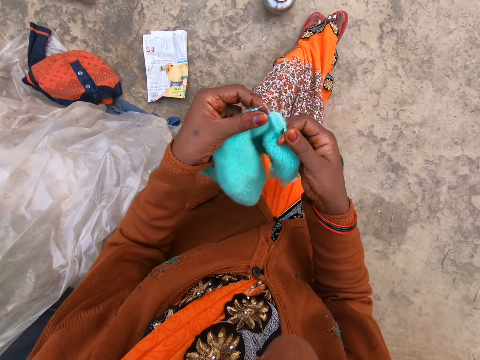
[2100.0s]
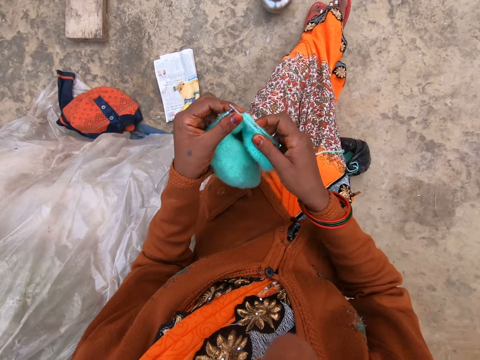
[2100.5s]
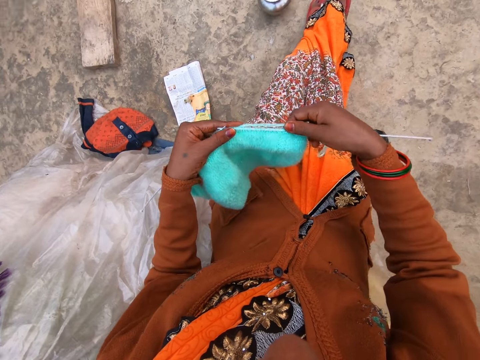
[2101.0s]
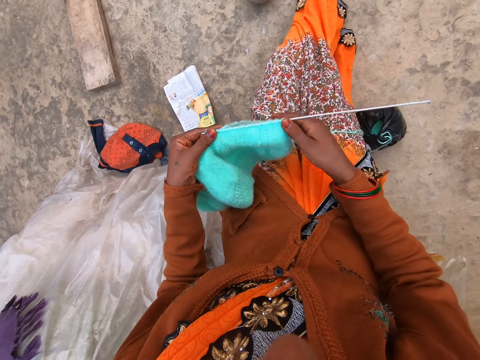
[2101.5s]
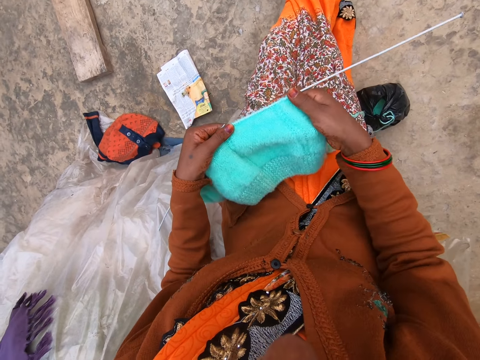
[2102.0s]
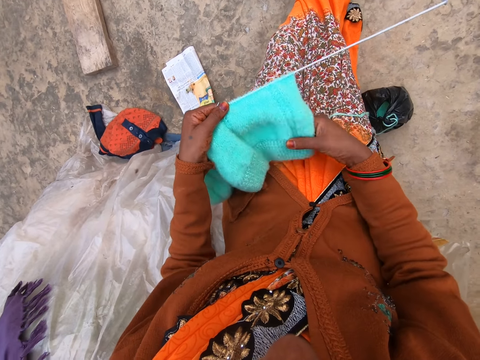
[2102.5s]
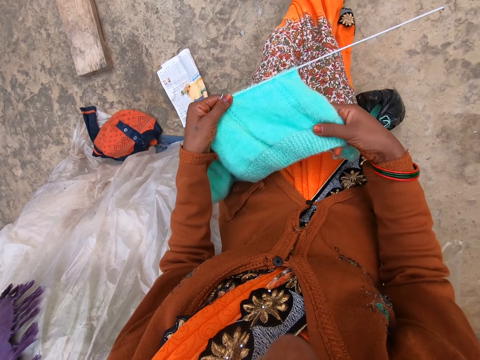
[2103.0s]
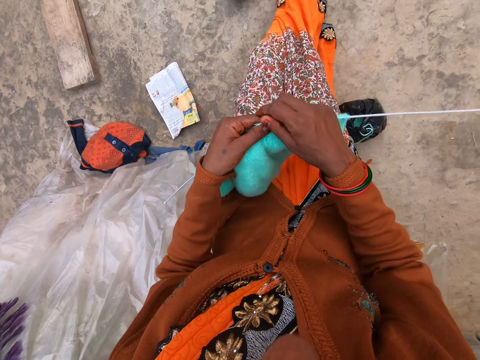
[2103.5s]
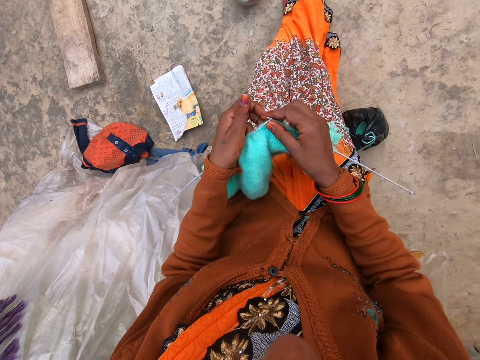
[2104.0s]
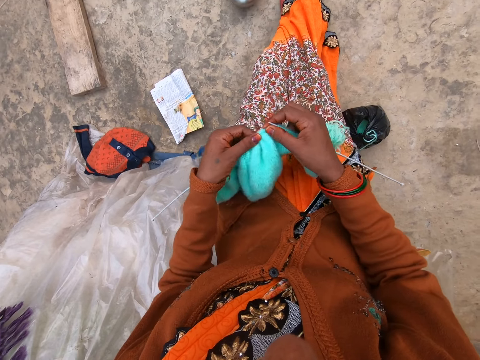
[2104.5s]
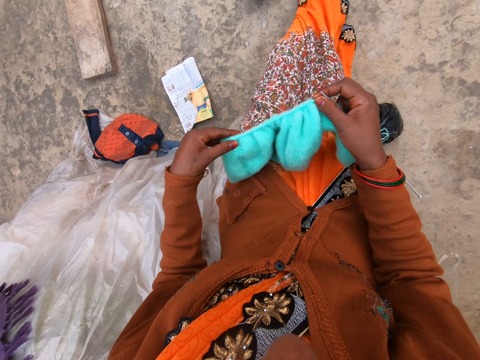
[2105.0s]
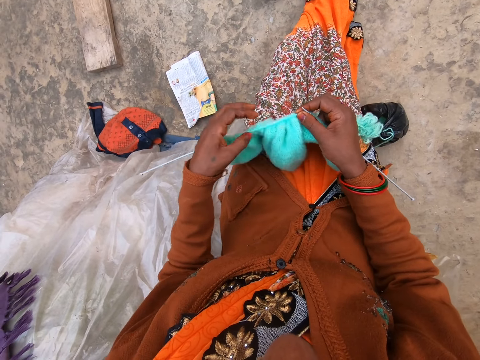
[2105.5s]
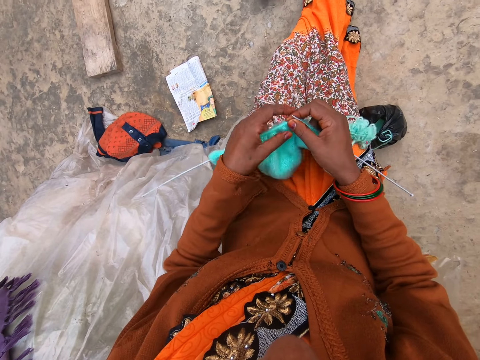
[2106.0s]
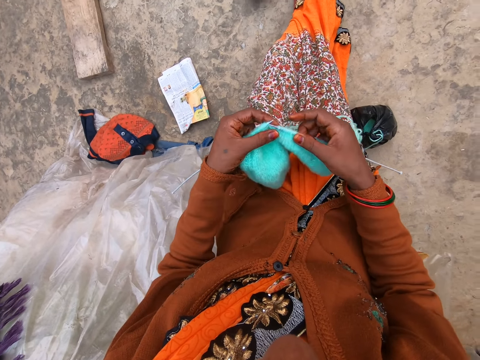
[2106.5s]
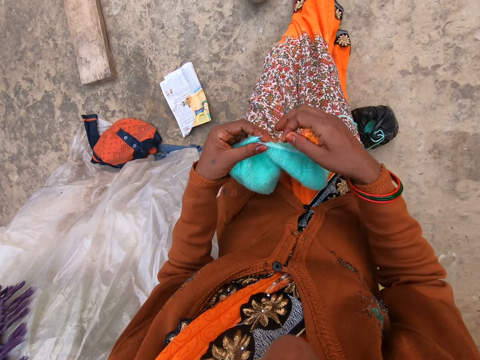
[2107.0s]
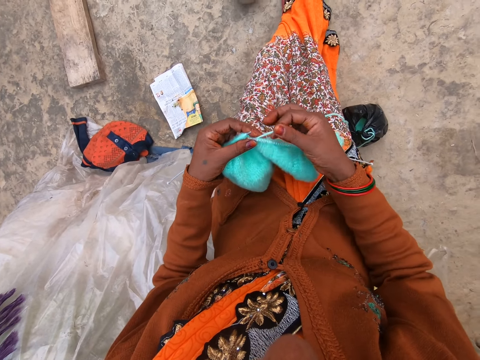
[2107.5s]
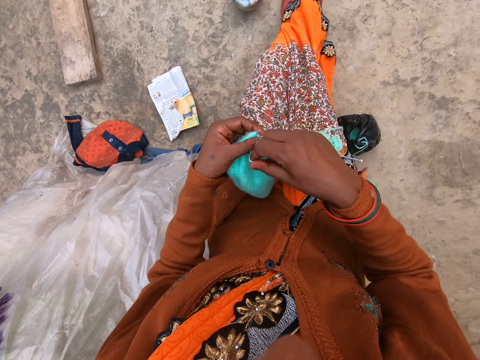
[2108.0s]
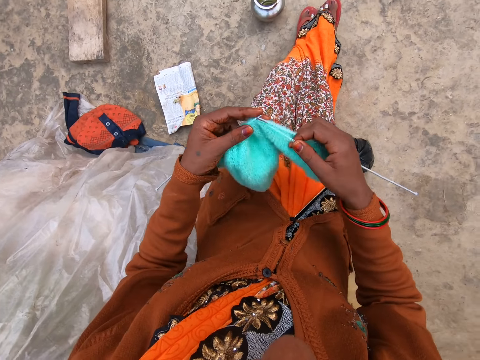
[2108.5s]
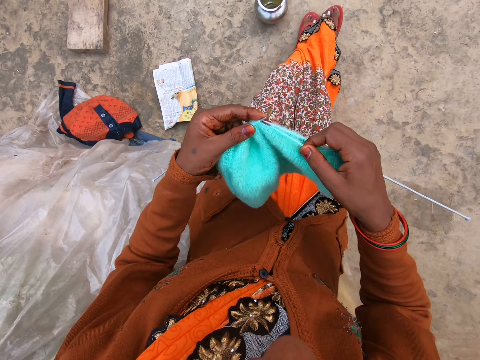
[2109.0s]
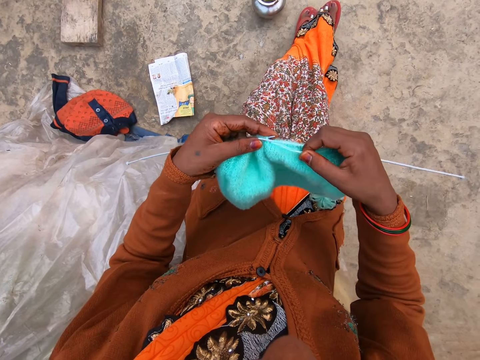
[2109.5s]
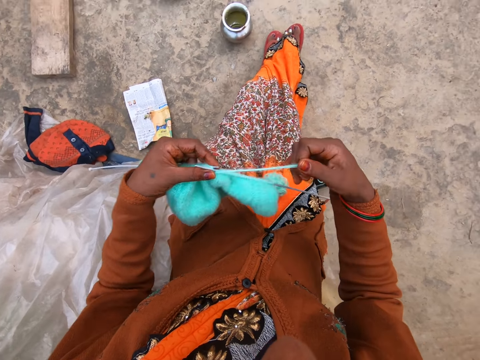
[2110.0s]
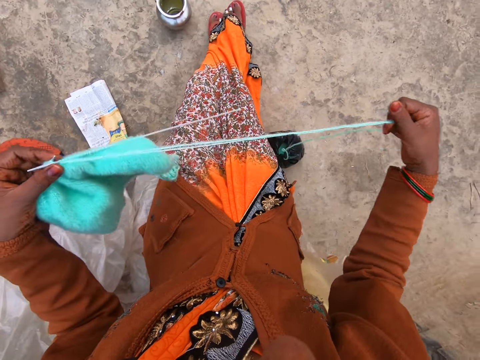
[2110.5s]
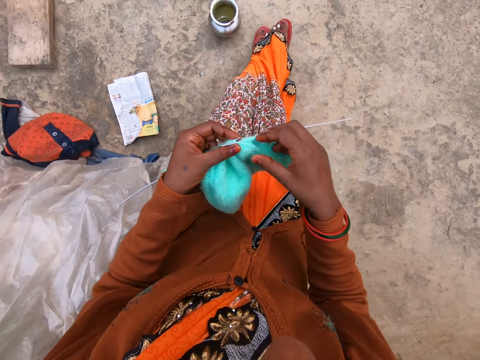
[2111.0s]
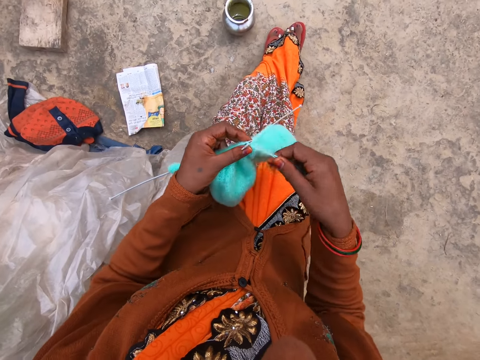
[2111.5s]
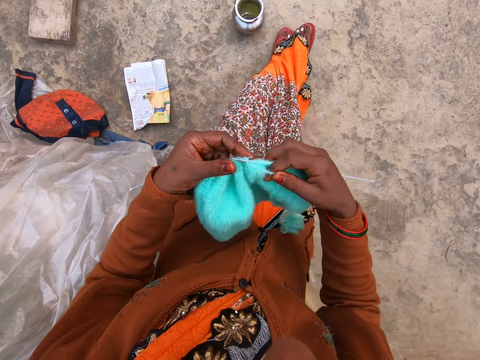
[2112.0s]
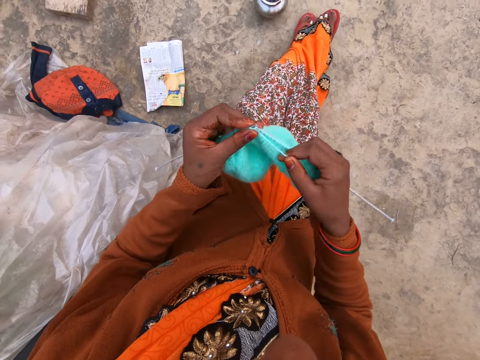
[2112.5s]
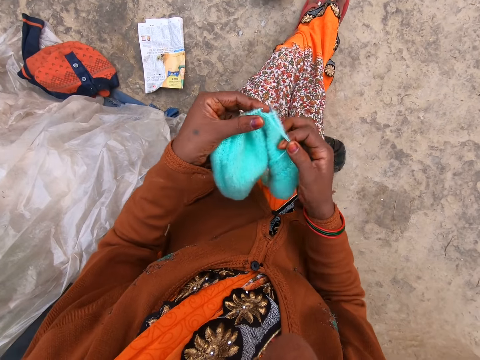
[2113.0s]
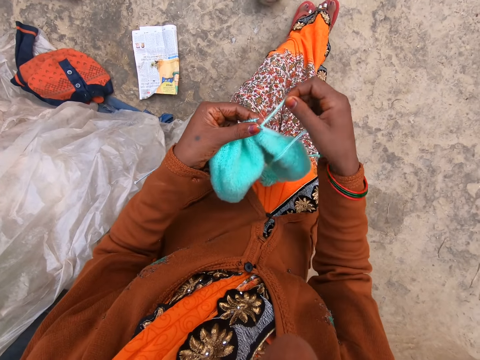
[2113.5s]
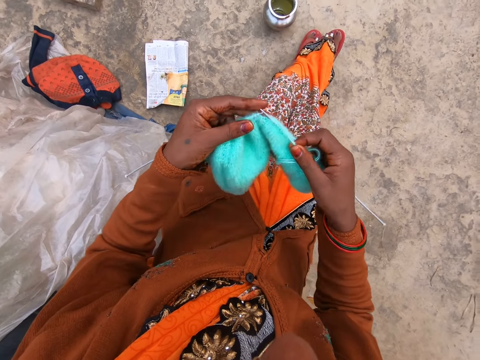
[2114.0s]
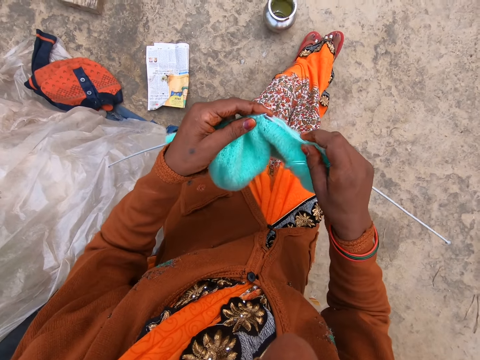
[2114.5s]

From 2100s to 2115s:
The camera wearer holds the knitted yarn and knitting pins with her left hand. She touches the knitted yarn with her right hand. She holds the knitted yarn and knitting pins with her right hand. She adjusts the knitted yarn on the knitting pin with her left hand. She pulls the knitted fabric. She knits the yarn with two knitting pins in both hands. She holds the knitted yarn and knitting pins with her left hand. She pulls the string of yarn with her right hand. She knits the yarn with two knitting pins in both hands.

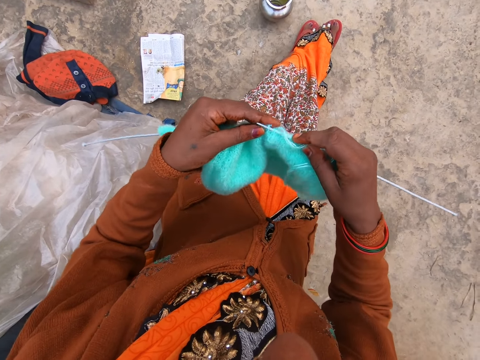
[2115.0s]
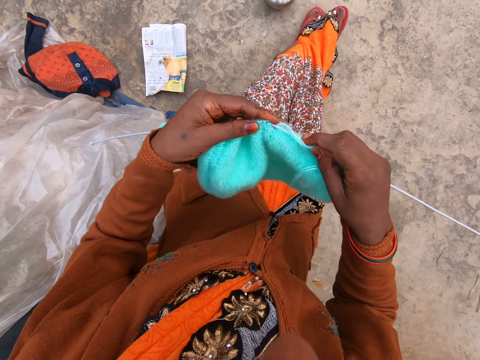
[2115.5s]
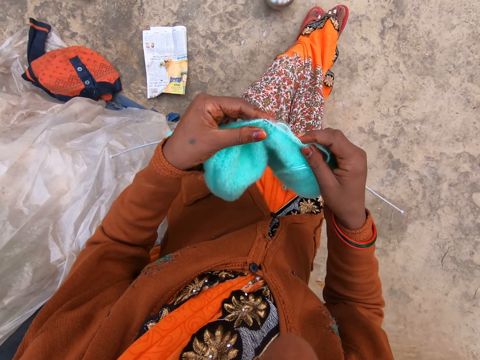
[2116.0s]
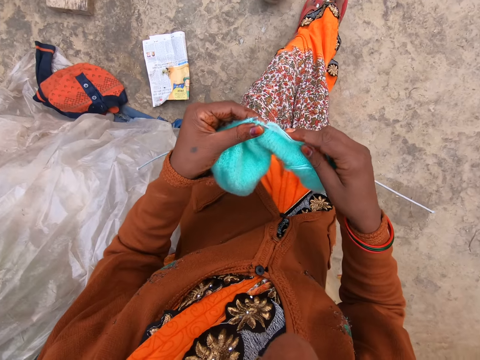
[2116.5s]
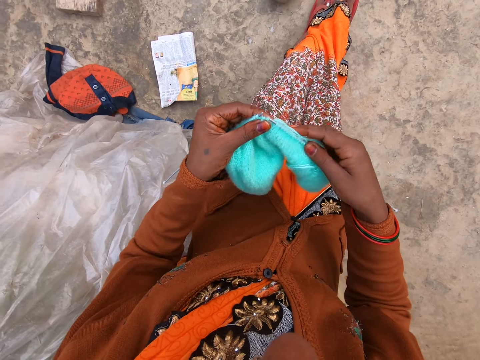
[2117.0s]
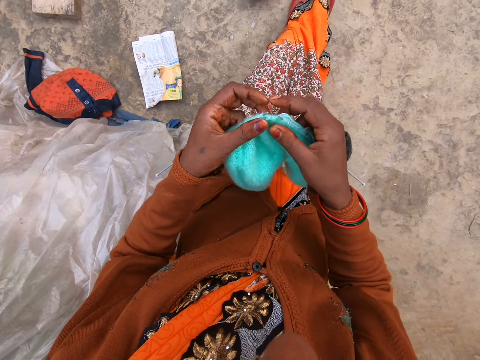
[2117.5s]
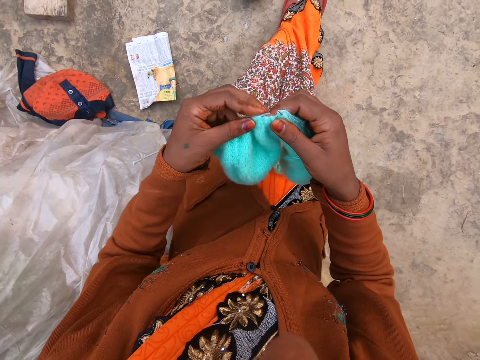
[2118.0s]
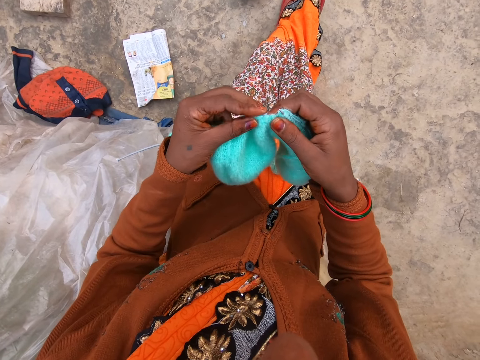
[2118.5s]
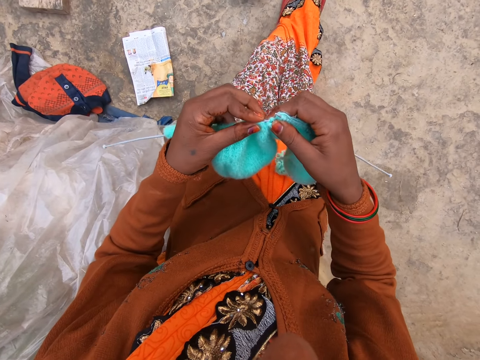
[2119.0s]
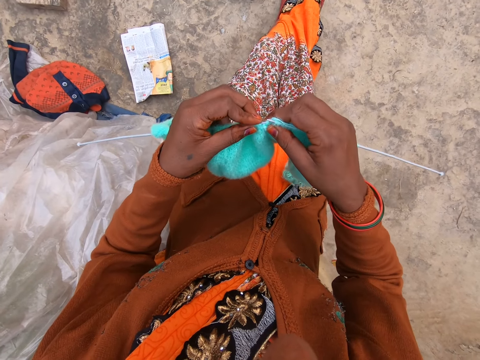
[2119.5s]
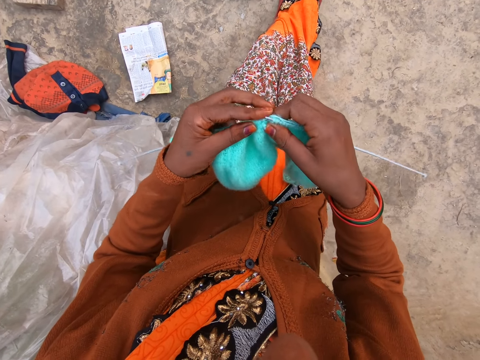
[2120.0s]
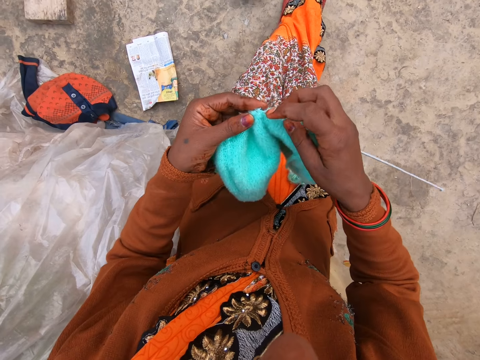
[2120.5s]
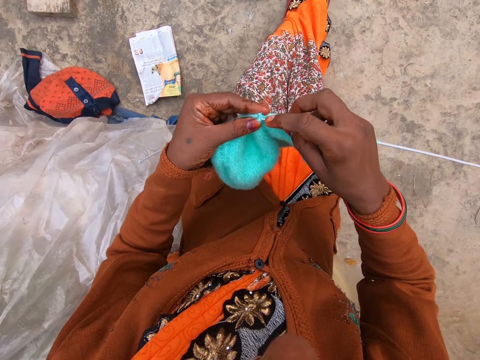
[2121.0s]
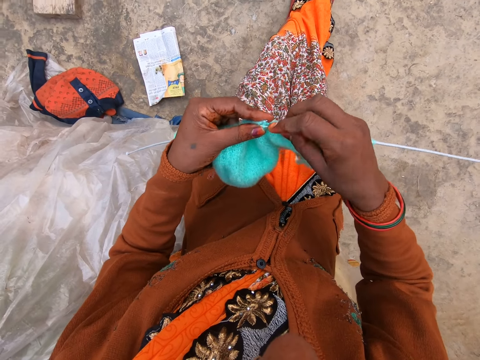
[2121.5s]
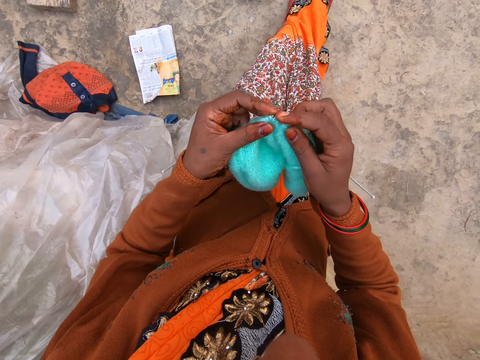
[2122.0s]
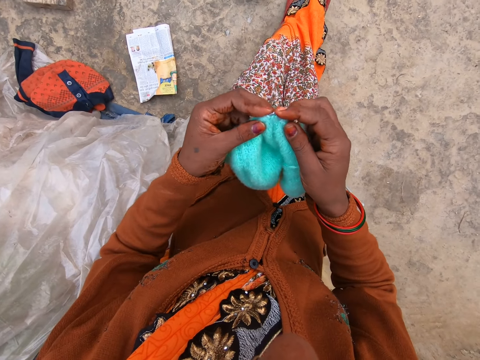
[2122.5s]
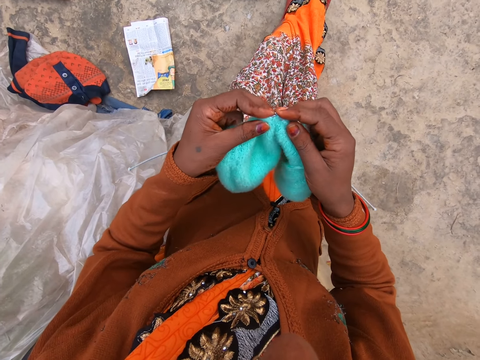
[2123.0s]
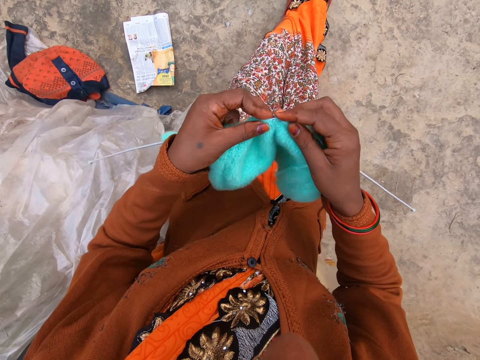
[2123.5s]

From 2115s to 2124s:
The camera wearer knits.

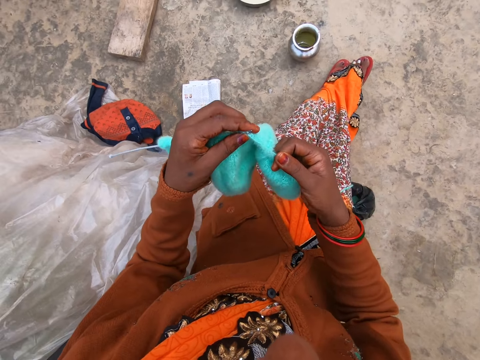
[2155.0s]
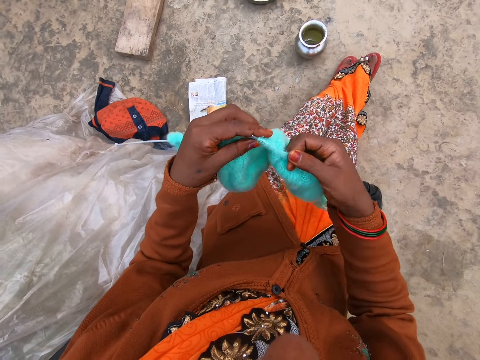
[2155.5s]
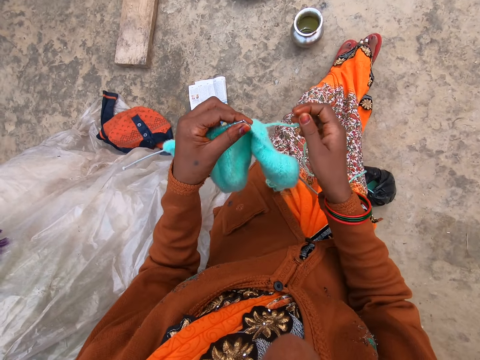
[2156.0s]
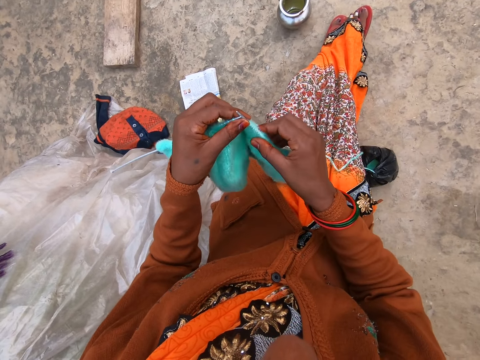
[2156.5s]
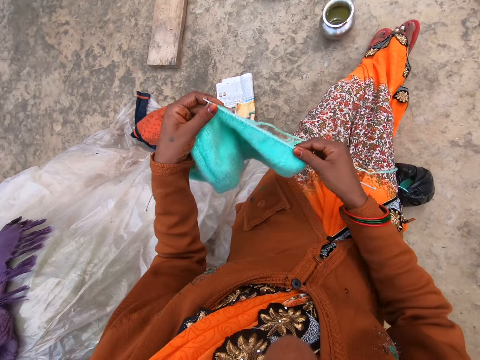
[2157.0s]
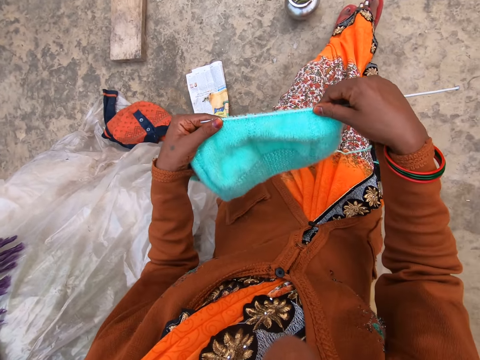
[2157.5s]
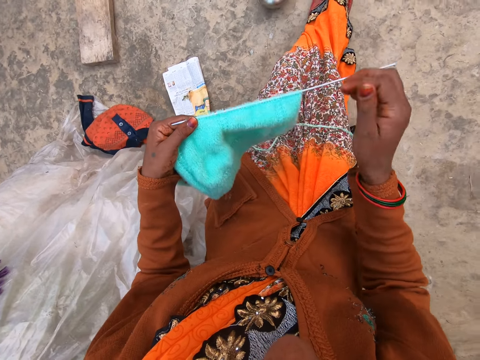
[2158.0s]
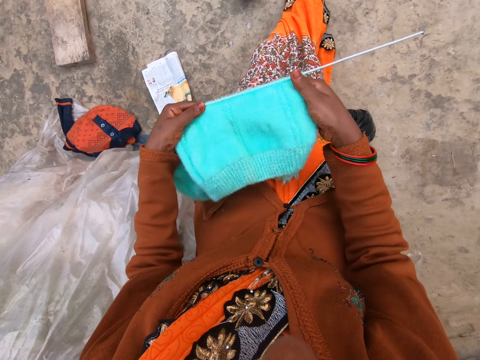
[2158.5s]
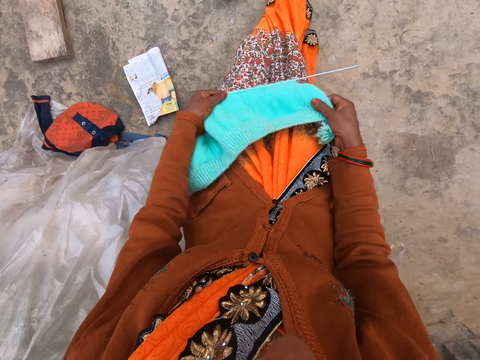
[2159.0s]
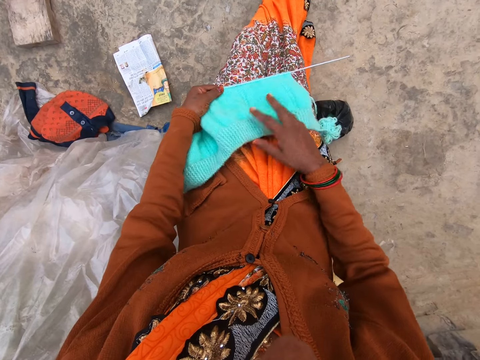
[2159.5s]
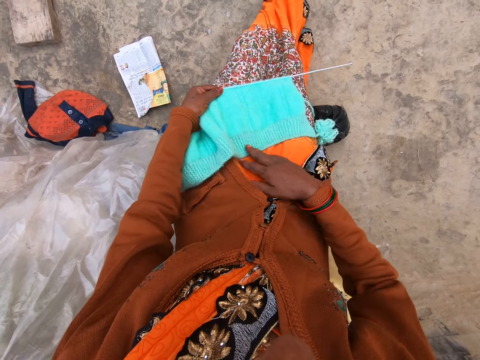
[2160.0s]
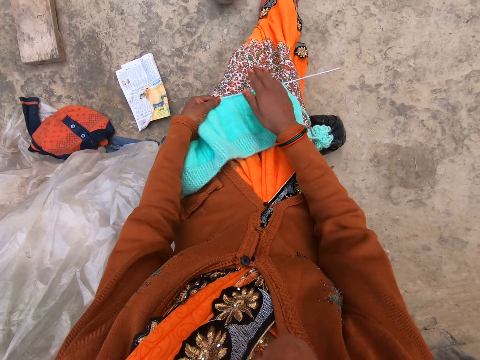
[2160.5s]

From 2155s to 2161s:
The camera wearer holds the knitted yarn and knitting pins with her left hand. She pulls the knitted fabric. She places the knitted yarn and knitting pin on her leg with her left hand.
